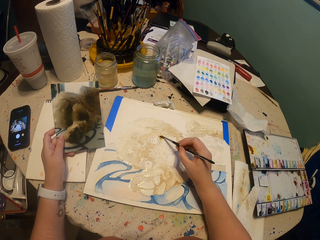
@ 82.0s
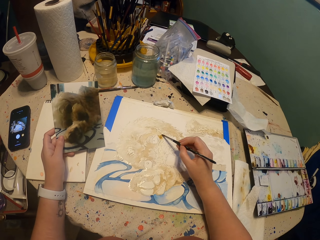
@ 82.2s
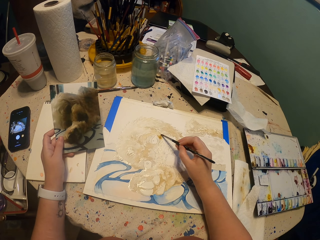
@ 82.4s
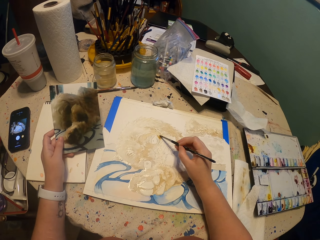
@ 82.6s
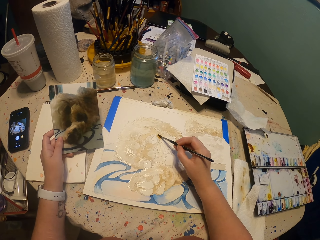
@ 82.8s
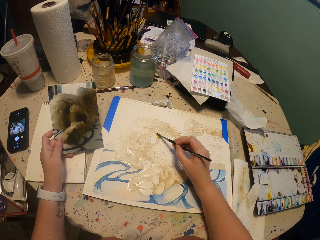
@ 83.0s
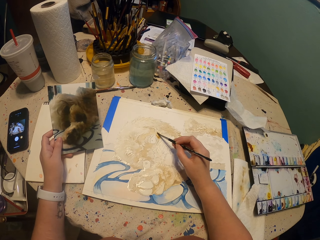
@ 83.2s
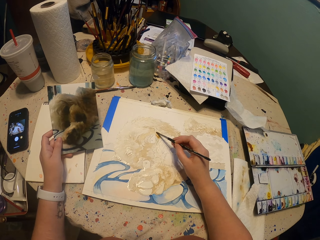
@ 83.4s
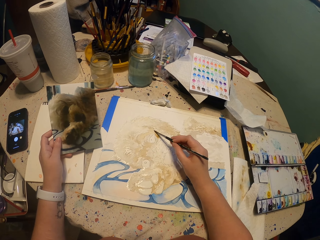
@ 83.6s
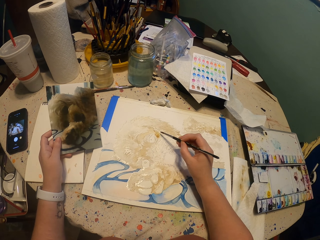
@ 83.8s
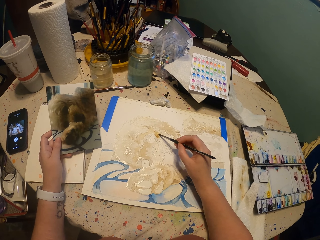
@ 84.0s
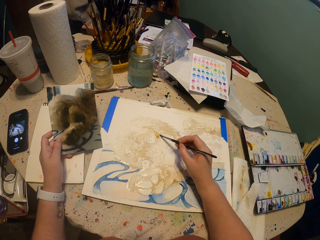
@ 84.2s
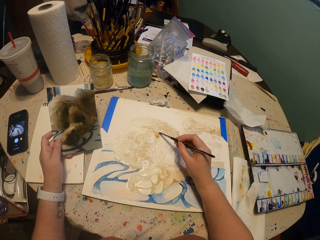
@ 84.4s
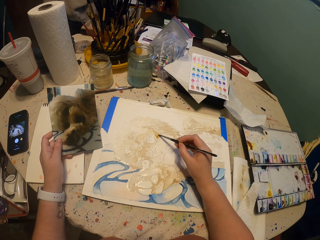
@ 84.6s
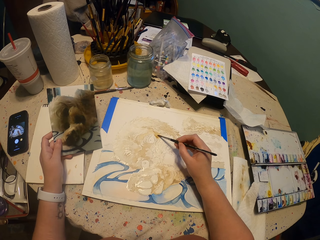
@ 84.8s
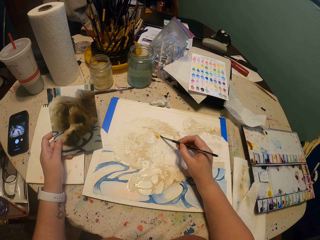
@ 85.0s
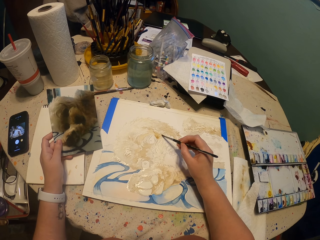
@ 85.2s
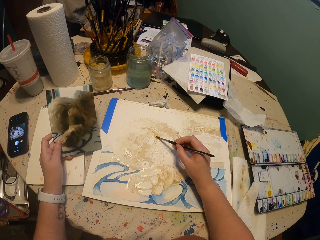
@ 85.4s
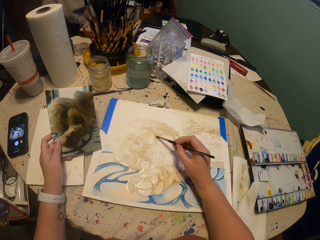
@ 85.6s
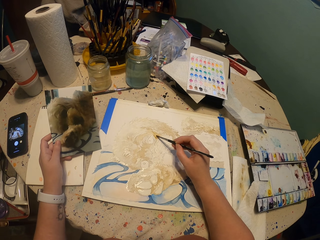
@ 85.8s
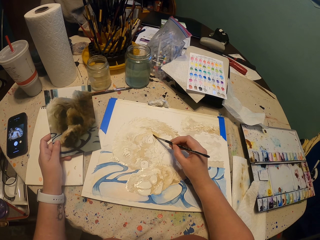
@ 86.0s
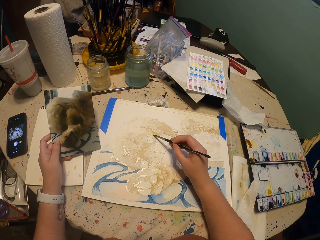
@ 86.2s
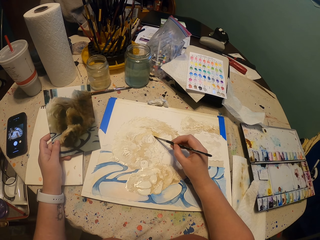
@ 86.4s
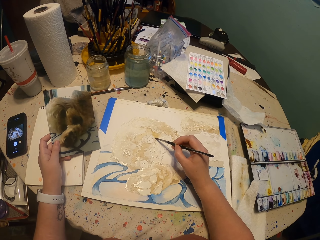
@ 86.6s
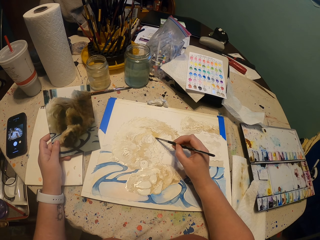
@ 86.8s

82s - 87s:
The camera wearer paints on the book.

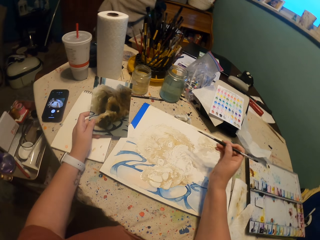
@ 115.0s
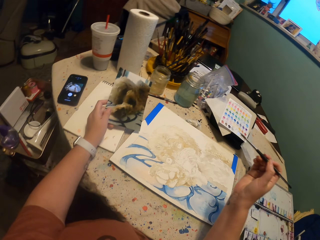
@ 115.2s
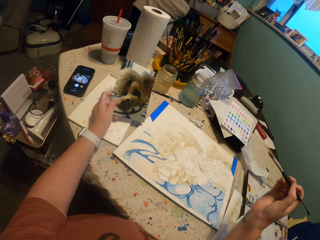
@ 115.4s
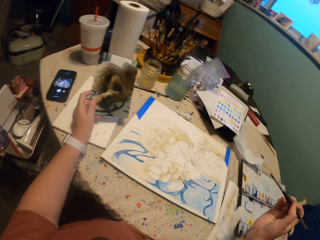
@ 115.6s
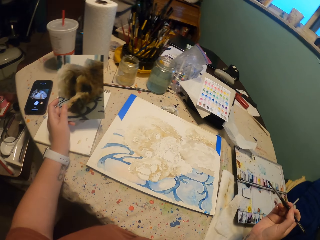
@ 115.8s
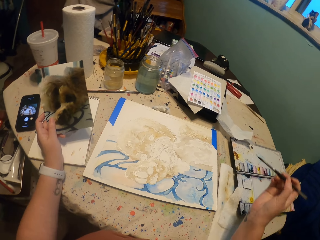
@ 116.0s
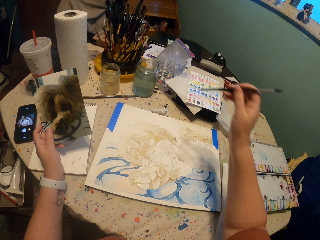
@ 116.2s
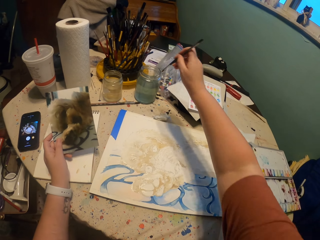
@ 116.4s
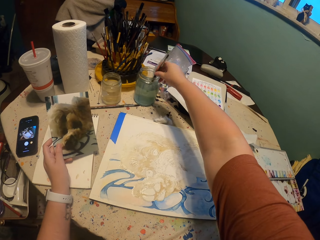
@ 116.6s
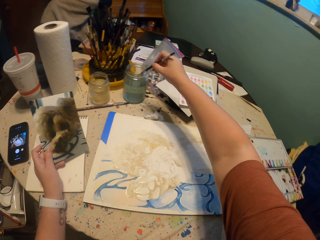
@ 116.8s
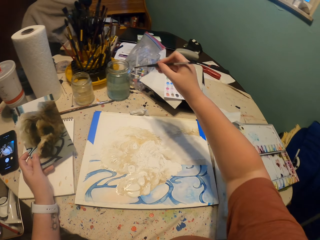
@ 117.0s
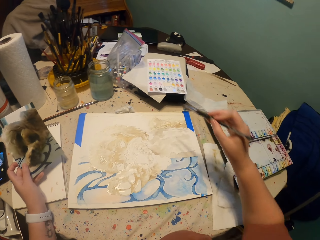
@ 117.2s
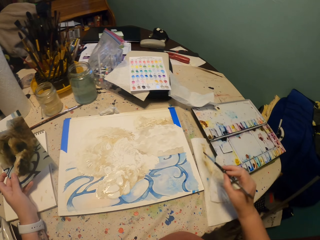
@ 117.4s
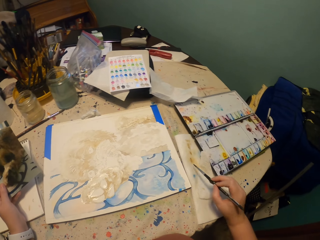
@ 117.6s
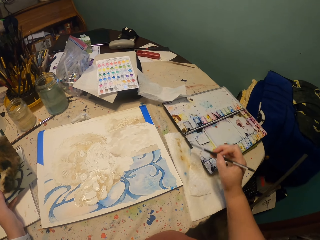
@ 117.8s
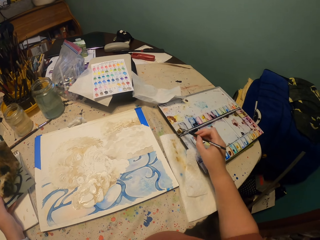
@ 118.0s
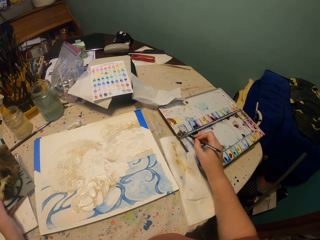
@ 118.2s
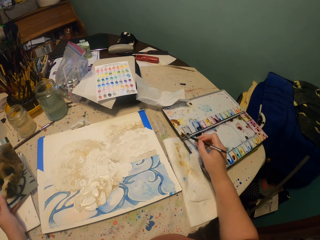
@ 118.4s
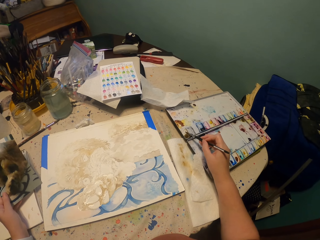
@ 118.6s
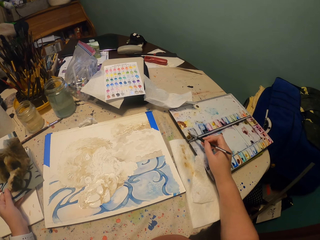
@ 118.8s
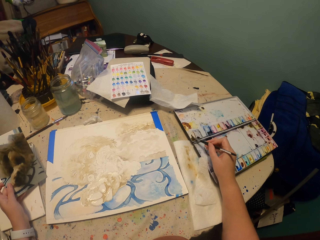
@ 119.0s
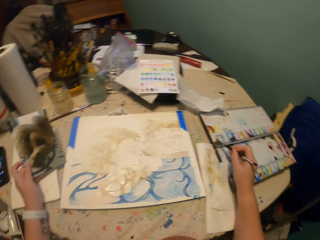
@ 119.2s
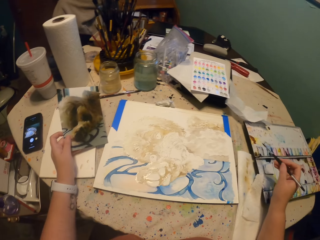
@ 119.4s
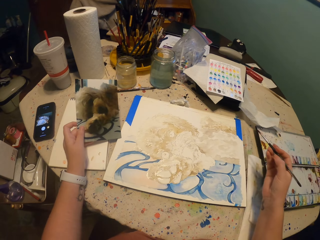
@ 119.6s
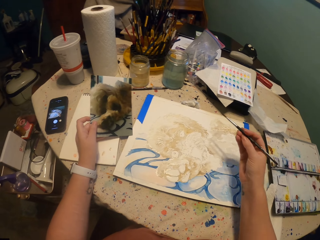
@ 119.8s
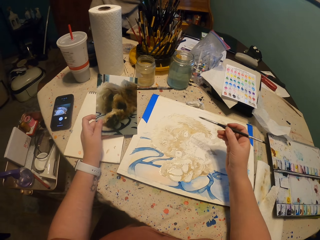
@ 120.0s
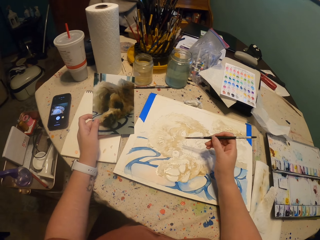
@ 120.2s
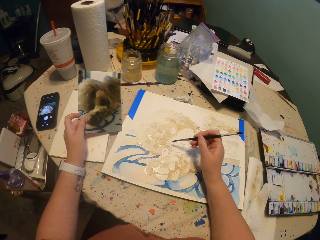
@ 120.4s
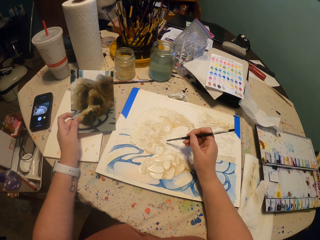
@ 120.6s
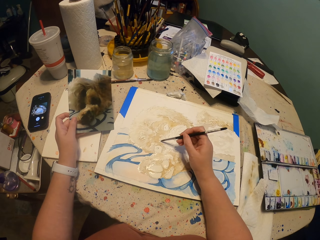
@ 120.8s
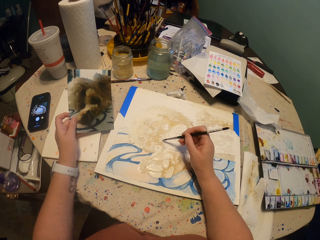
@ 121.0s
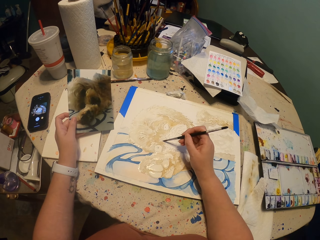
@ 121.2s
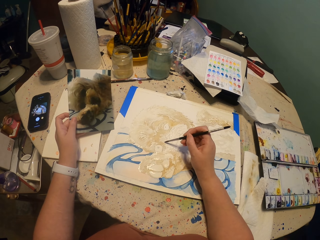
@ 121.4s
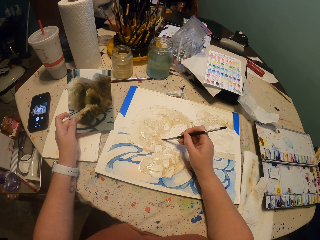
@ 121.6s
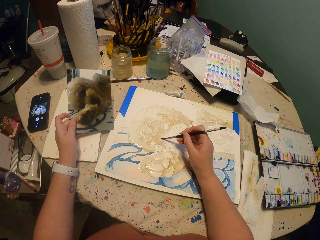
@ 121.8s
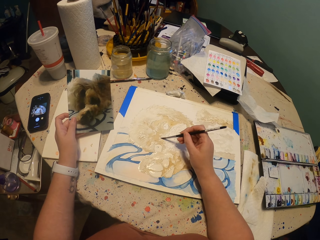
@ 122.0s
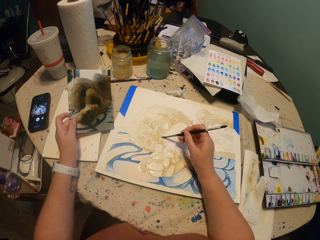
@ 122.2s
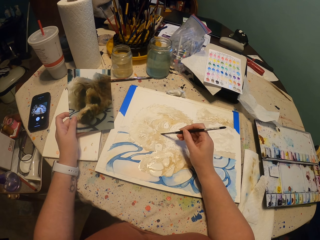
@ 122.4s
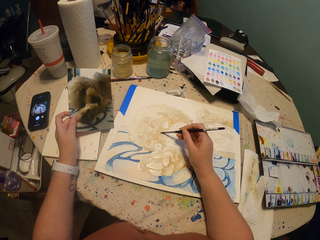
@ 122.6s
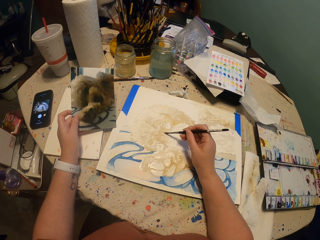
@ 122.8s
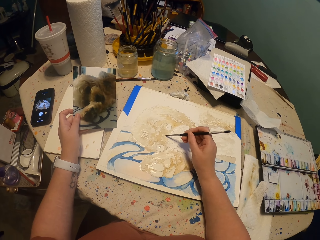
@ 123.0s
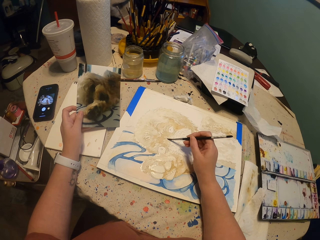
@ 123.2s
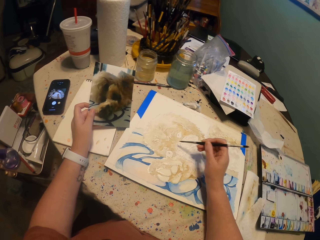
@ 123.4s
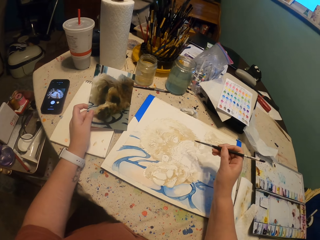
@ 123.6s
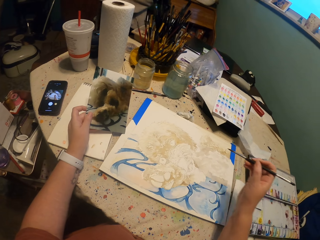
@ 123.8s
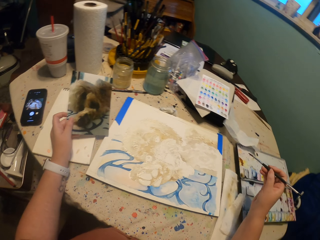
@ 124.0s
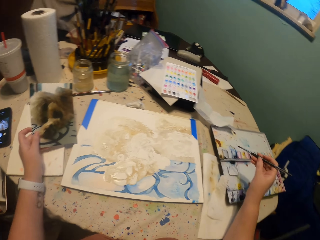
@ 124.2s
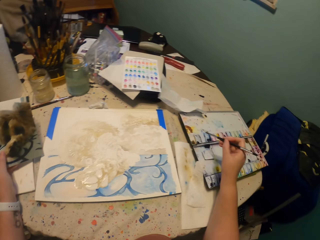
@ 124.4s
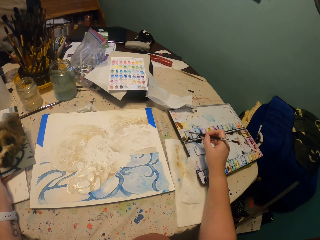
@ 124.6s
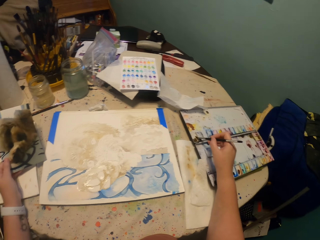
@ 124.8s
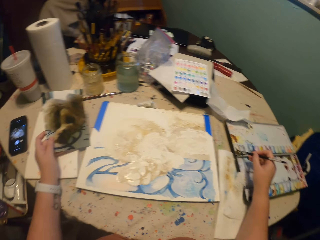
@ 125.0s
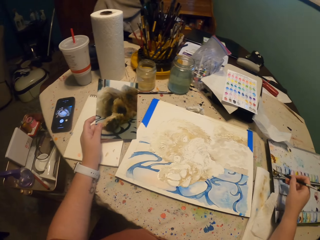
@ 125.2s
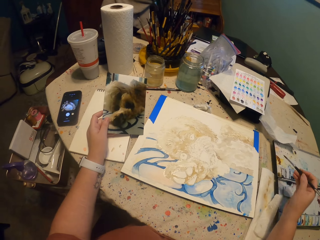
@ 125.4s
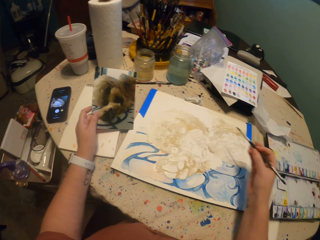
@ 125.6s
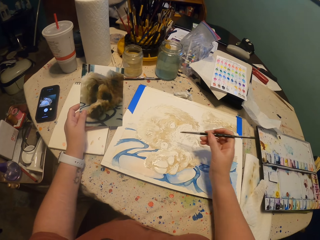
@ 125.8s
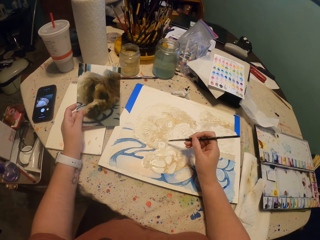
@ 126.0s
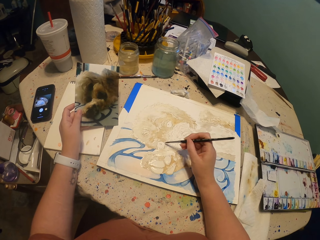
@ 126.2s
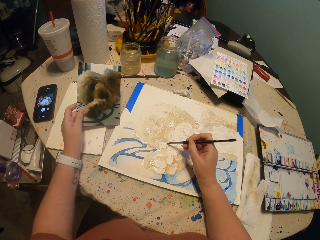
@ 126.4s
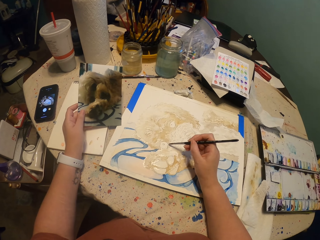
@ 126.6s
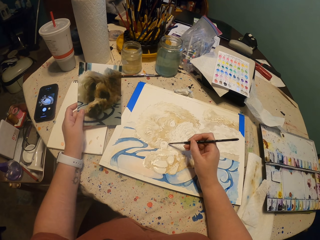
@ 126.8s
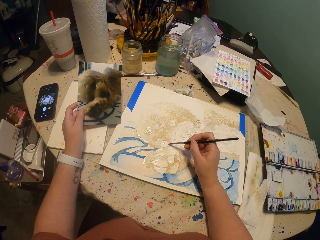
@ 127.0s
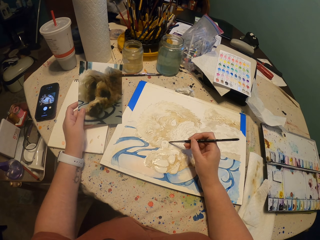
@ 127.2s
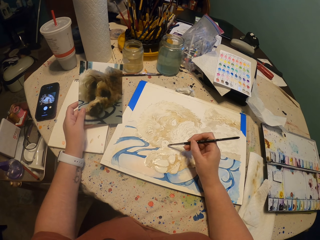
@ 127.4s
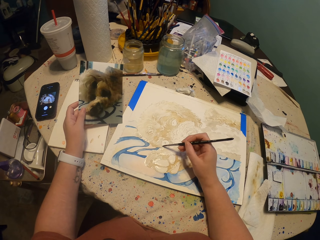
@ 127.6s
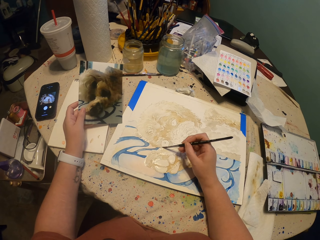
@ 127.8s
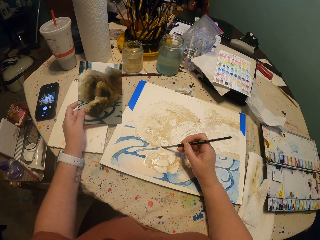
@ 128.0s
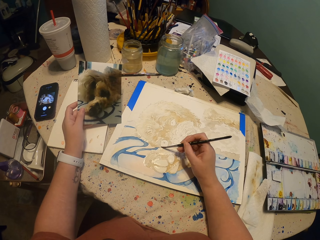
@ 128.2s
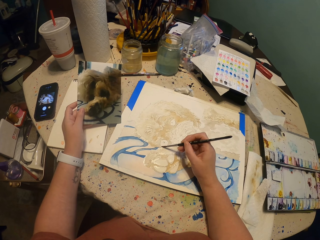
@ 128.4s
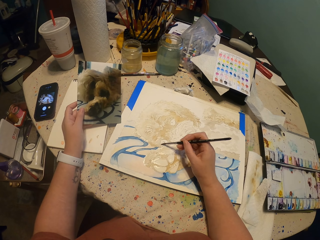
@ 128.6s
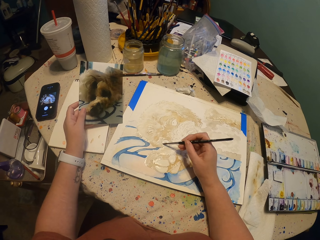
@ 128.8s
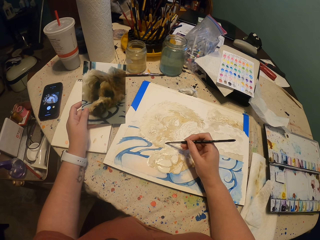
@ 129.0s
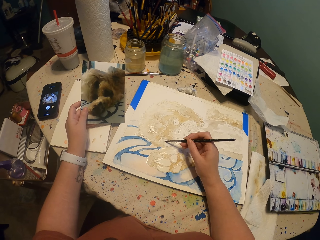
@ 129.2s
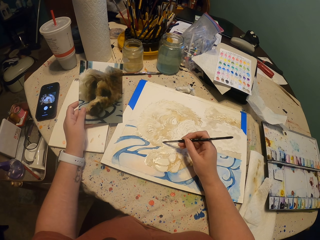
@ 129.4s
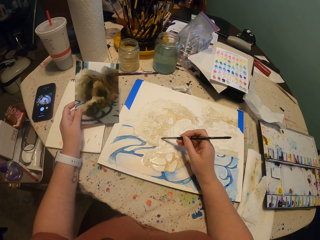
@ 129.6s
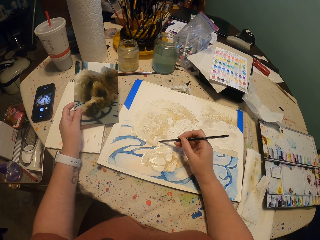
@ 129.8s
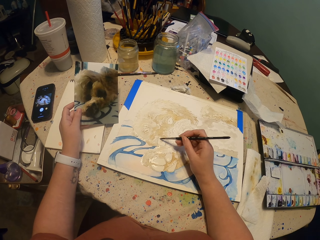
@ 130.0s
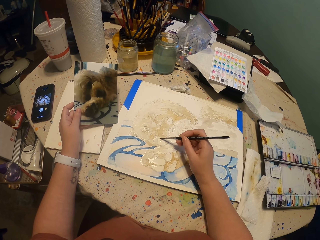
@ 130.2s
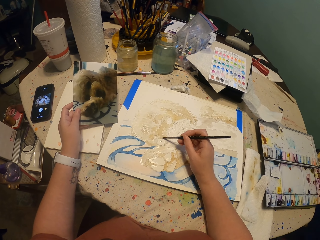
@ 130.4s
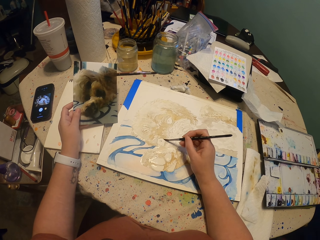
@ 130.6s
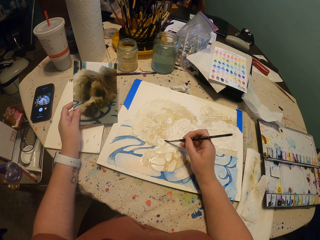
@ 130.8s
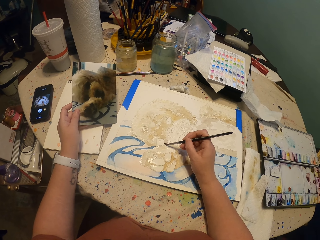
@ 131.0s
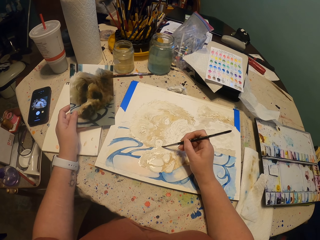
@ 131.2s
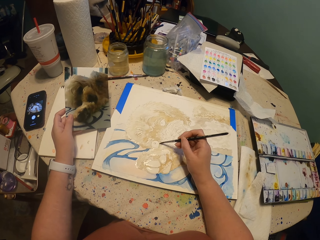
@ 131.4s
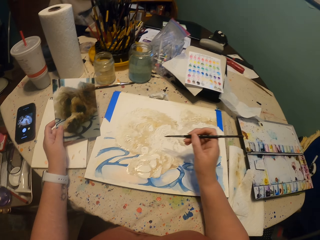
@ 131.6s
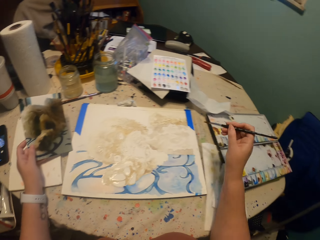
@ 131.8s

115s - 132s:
The camera wearer dips a brush in a tin. They dip the brush in a paint. They pick a color. They paint on the book. They dip the brush in the paint. They pick a color. They paint on the book.
